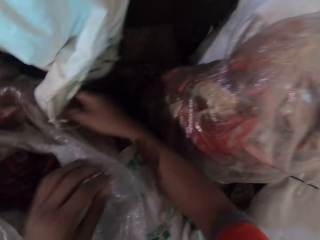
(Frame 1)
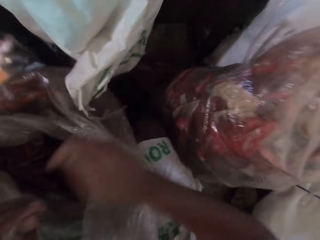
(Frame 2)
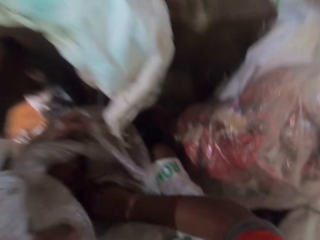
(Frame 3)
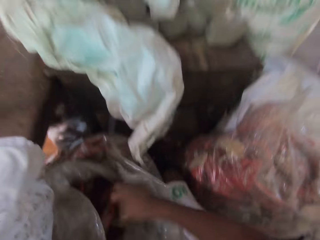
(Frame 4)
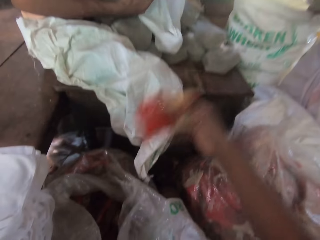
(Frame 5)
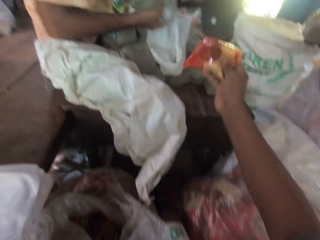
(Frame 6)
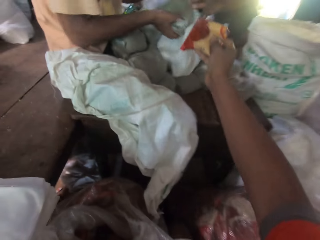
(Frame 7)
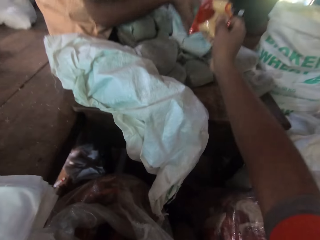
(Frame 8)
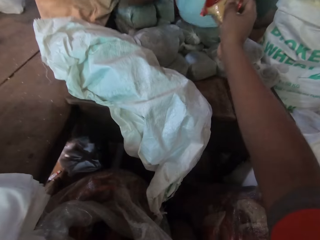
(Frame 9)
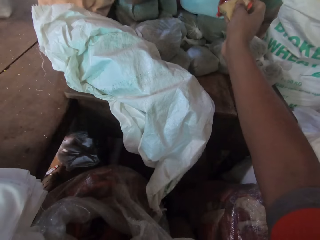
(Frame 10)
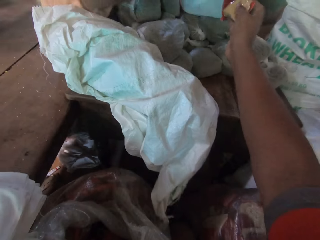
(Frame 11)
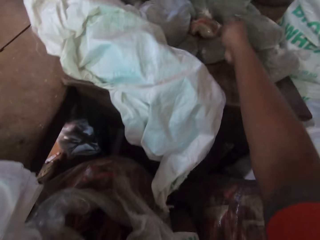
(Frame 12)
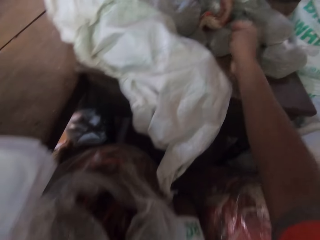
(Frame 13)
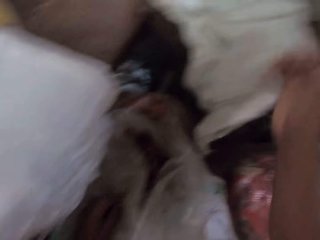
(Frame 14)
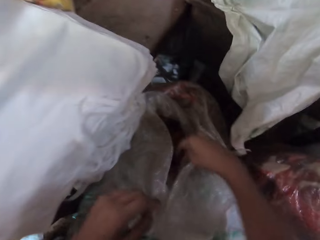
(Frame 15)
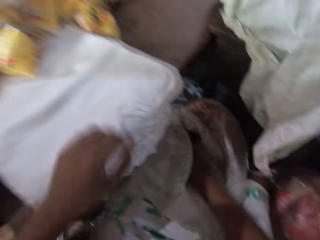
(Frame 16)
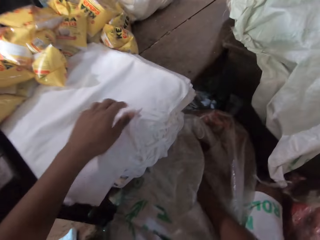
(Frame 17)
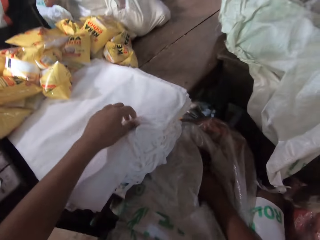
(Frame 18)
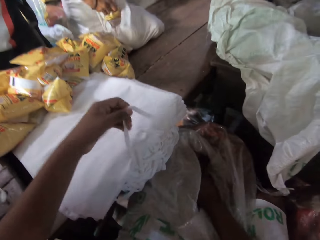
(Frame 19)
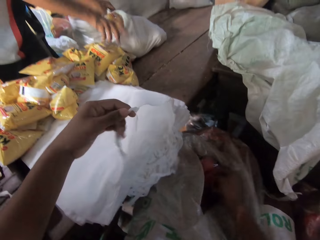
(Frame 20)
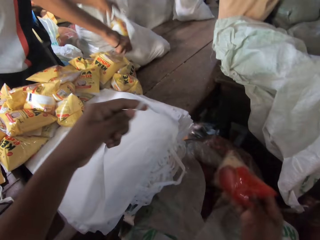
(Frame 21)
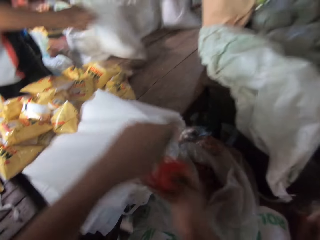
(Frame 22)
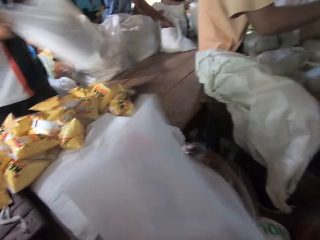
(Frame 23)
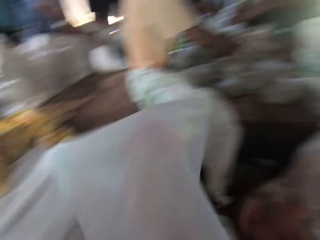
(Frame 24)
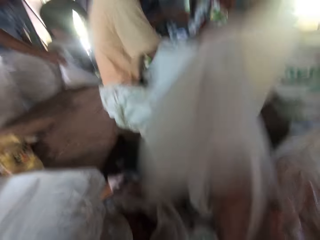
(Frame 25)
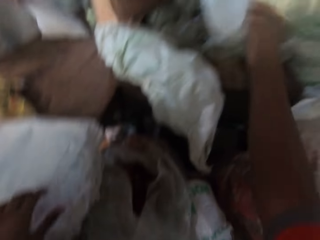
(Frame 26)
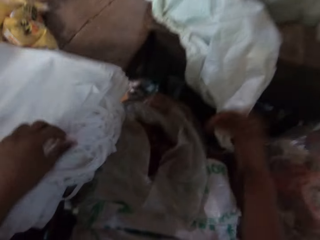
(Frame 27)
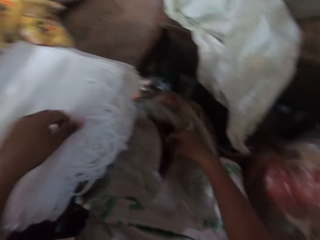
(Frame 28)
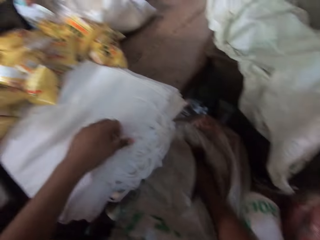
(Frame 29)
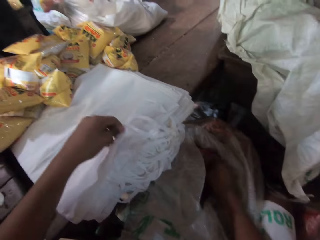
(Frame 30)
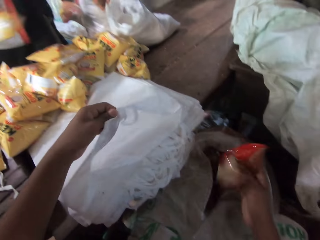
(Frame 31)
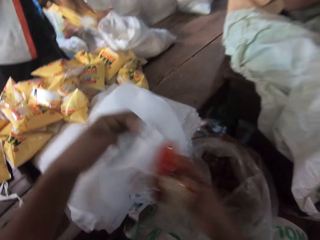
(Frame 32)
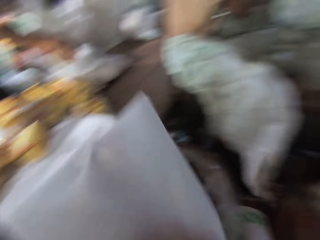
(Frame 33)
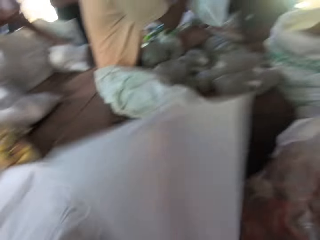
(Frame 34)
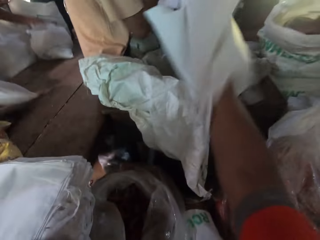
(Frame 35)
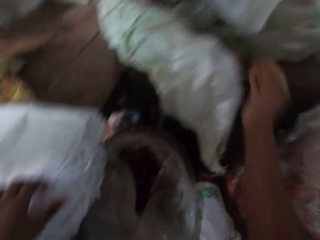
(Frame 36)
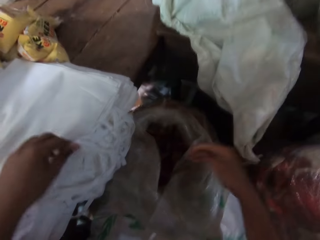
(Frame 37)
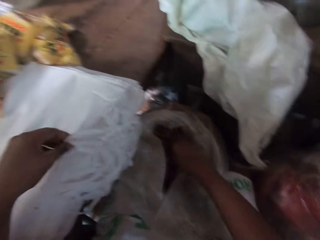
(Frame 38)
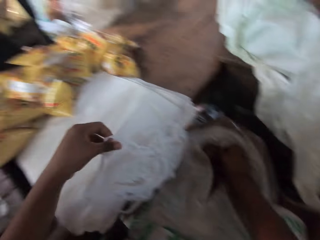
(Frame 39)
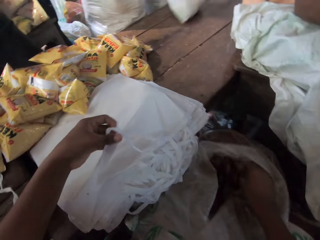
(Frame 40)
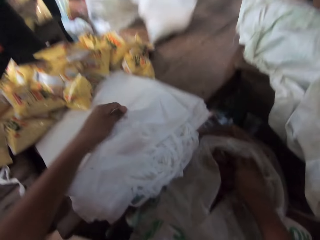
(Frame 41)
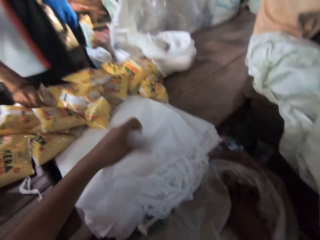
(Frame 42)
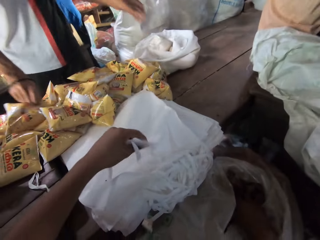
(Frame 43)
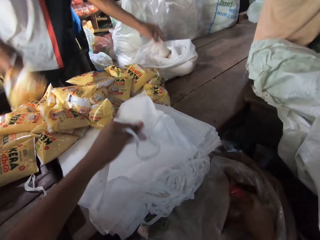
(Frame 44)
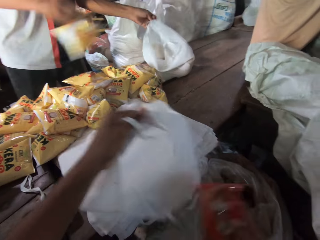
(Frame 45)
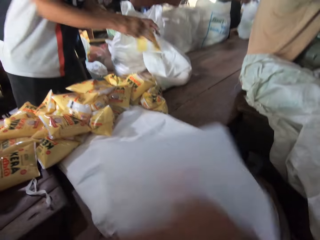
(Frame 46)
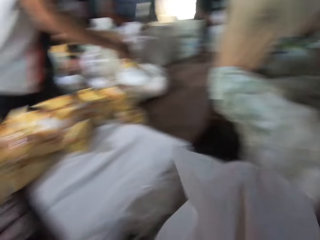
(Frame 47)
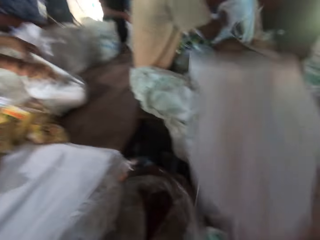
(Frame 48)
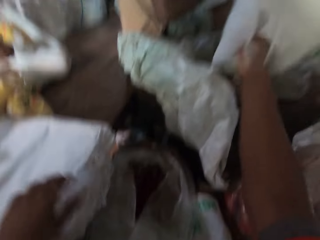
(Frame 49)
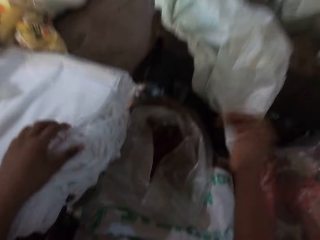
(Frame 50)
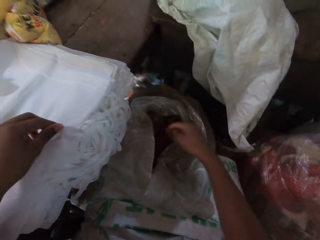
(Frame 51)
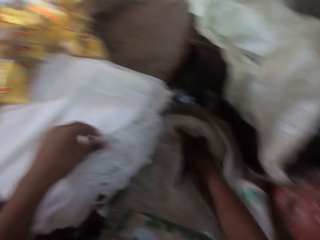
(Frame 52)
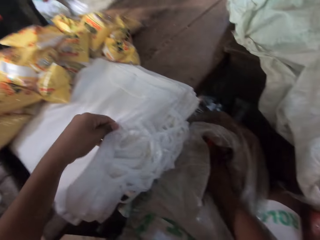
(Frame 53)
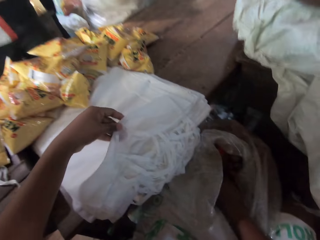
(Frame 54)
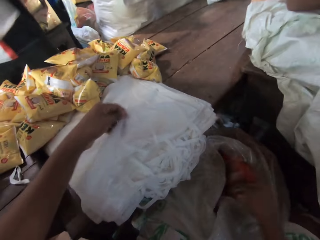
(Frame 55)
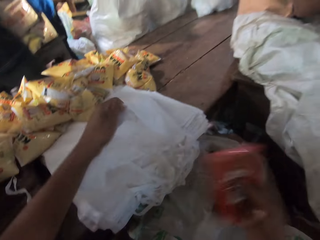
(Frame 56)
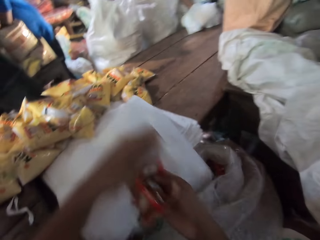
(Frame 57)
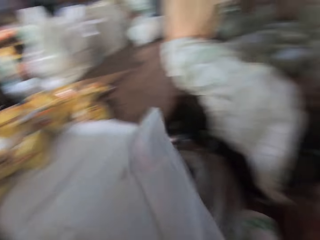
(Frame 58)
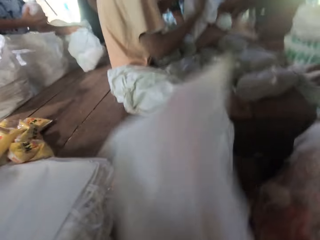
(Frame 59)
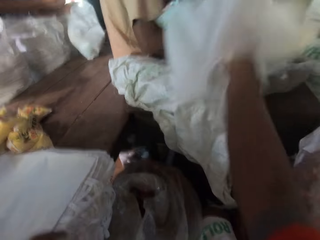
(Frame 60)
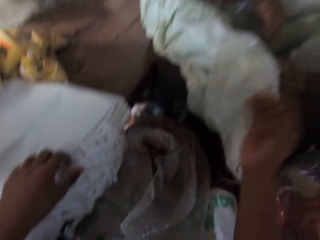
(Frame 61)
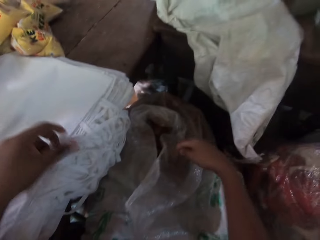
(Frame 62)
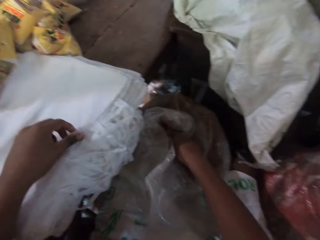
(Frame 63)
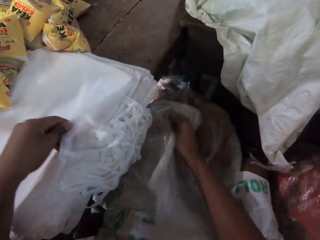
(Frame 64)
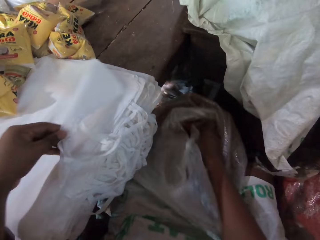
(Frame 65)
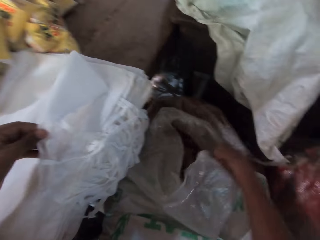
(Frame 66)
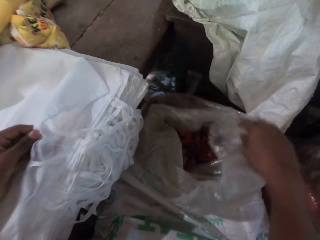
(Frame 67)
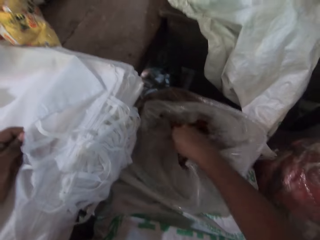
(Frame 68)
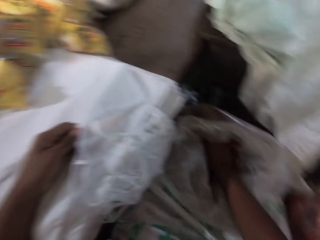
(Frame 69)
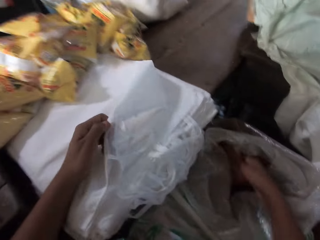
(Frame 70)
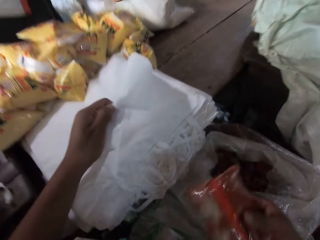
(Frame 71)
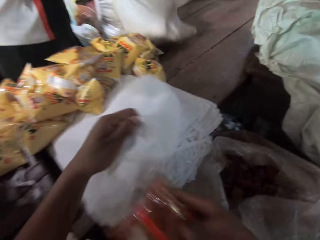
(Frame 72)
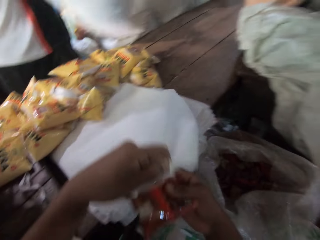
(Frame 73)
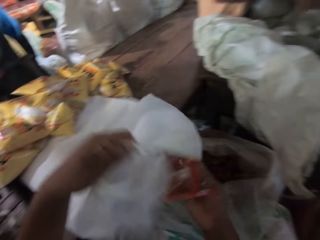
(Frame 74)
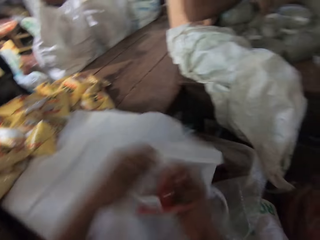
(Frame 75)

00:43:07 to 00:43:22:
The camera wearer picks a food item inside the sack with his right hand. He drops the food item in his right hand on the sack on the floor. He picks a food item from the sack on the floor with his right hand. The man puts a sachet of oil in his right hand into the packing bag on the table and moves the packaging bag on the table with his hands. The camera wearer drops the food item with his right hand into the packing bag in his left hand. He throws the packing bag in his right hand on the table. He picks a food item from the sack on the floor with his right hand. The man picks a pack of oil on the table with his right hand into the packing bag on the table. The camera wearer drops the food item with his right hand into the packing bag in his left hand. He throws the packing bag in his right hand on the table. He picks a food item from the sack on the floor with his right hand. The man picks a sachet of oil on the table with his right hand into the packing bag on the table. The camera wearer drops the food item in his right hand into the packing bag in his left hand. The man drops the sachet of oil in his right hand into the packing bag on the table. The camera wearer throws the packing bag in his right hand on the table. He picks a food item from the sack on the floor with his right hand. He drops the food item in his right hand into the packing bag in his left hand. He throws the packing bag in his right hand on the table. He picks a food item from the sack on the floor with his right hand.

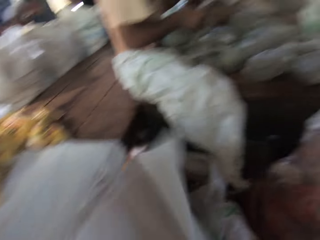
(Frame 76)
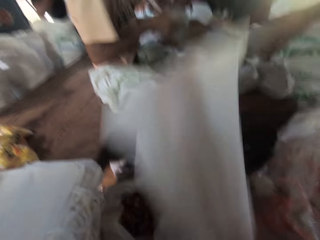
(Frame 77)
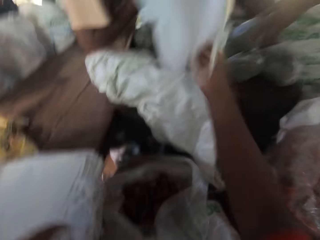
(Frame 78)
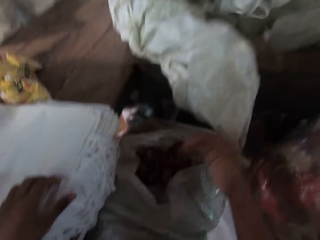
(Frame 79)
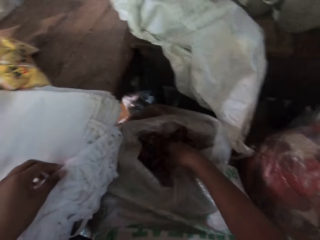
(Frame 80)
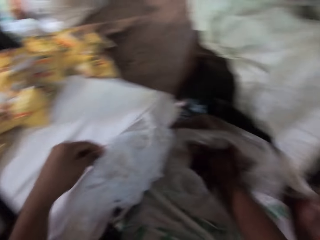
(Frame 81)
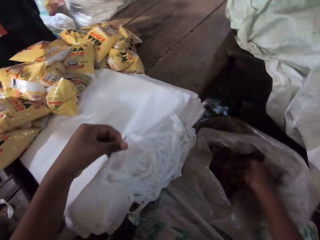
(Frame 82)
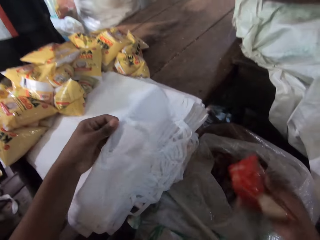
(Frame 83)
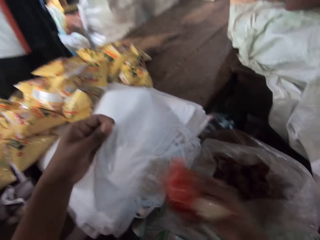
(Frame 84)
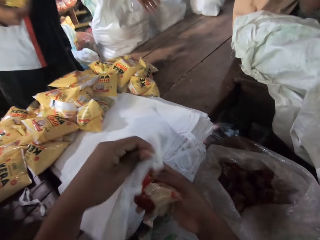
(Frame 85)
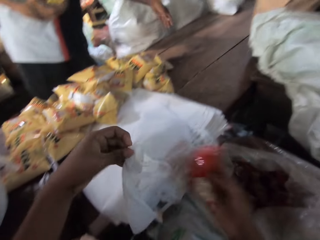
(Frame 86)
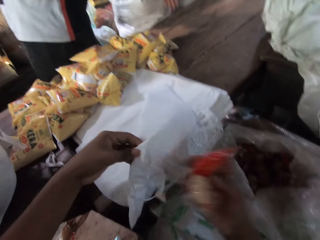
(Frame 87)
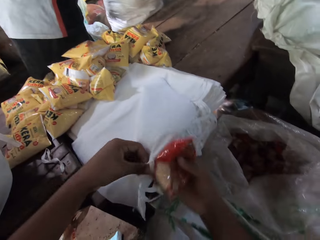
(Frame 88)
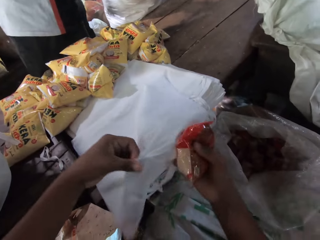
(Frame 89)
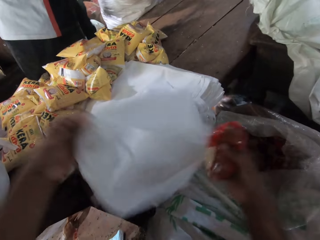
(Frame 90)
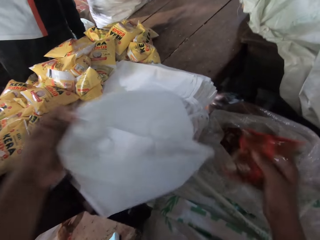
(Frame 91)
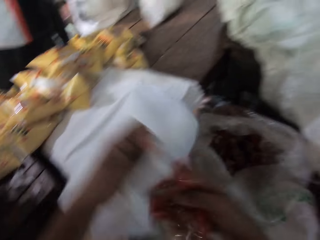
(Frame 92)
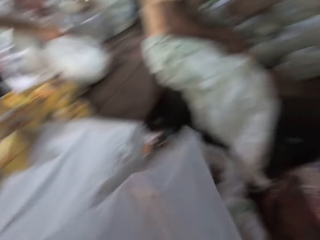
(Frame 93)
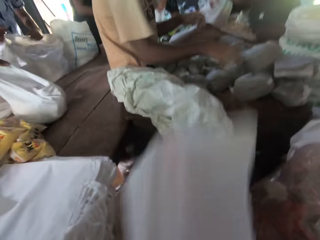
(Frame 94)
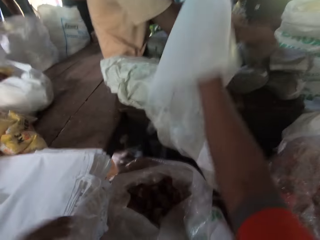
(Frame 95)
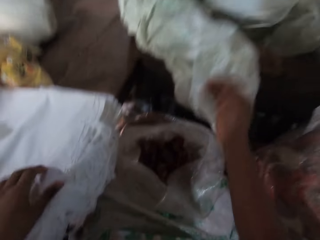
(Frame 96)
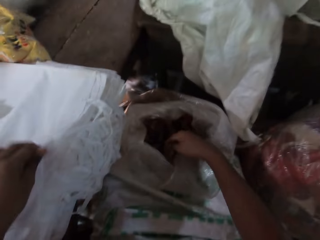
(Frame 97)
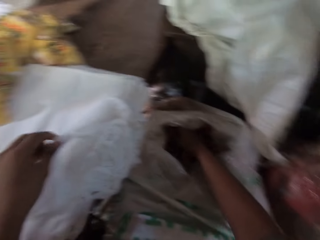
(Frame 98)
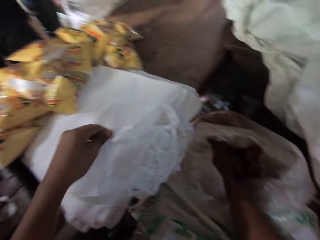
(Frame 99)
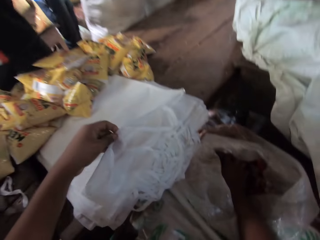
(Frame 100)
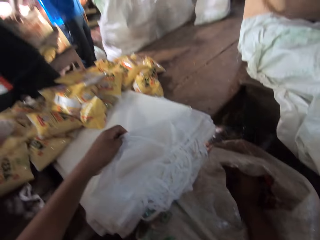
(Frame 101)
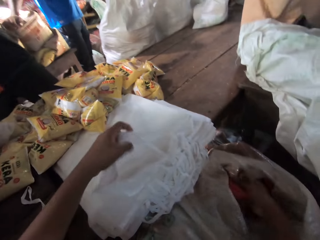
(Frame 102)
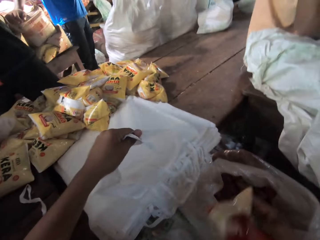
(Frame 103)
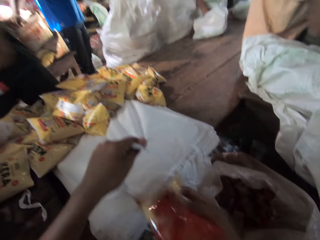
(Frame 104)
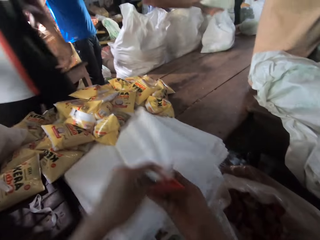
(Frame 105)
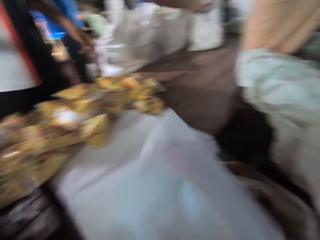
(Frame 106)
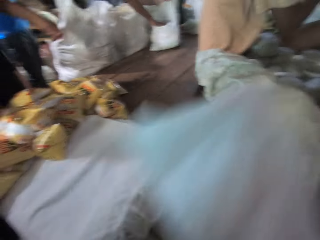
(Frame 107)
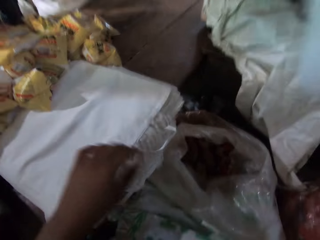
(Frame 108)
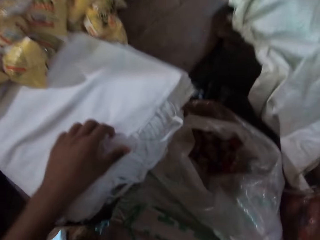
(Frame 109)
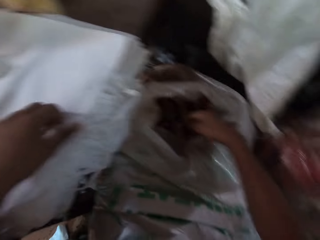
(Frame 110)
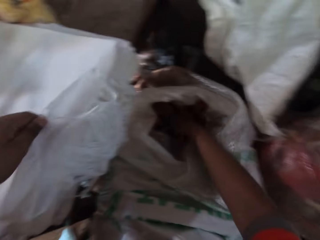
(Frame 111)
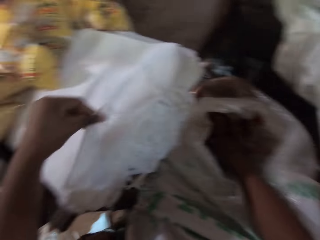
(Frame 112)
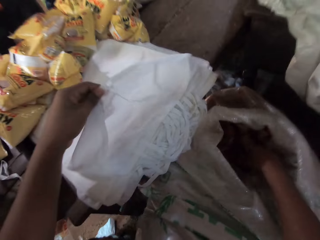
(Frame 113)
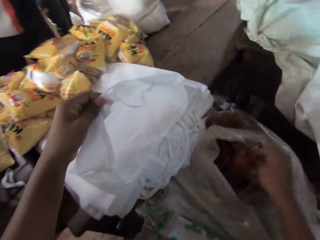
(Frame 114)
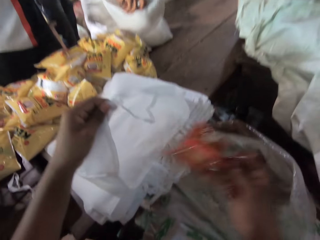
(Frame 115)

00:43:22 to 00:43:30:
The camera wearer drops the food item in his right hand into the packing bag in his left hand. He throws the packing bag in his right hand on the table. He picks a food item from the sack on the floor with his right hand. He drops the food item in his right hand into the packing bag in his left hand. He throws the packing bag in his right hand on the table. He picks a food item from the sack on the floor with his right hand. He drops the food item in his right hand into the packing bag in his left hand. He throws the packing bag in his right hand on the table. He picks a food item from the sack on the floor with his right hand.
